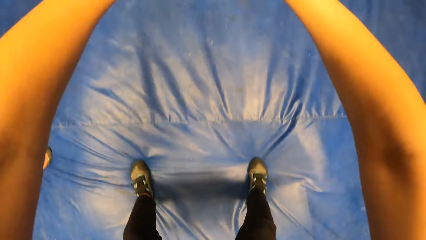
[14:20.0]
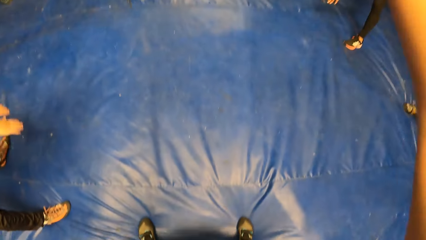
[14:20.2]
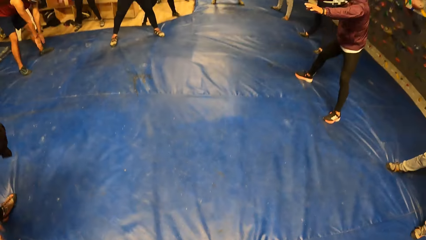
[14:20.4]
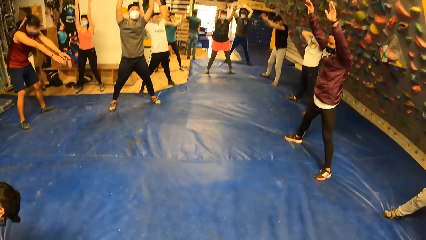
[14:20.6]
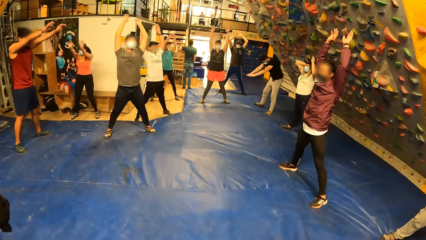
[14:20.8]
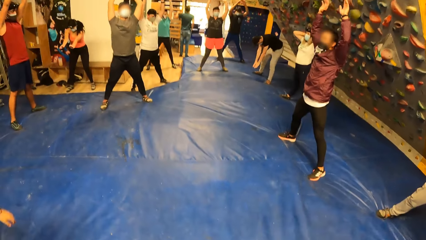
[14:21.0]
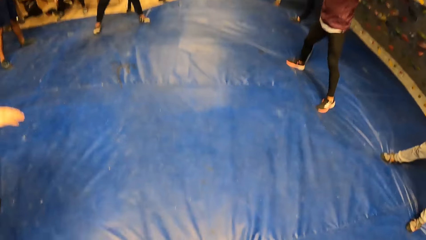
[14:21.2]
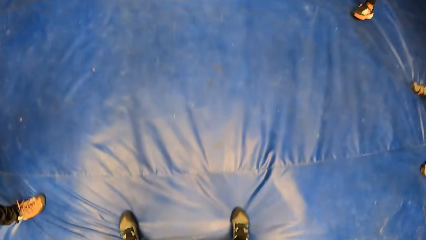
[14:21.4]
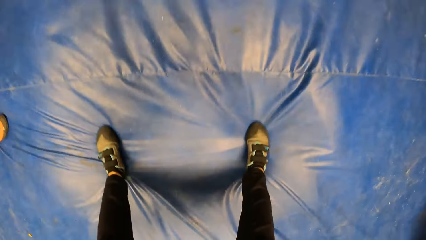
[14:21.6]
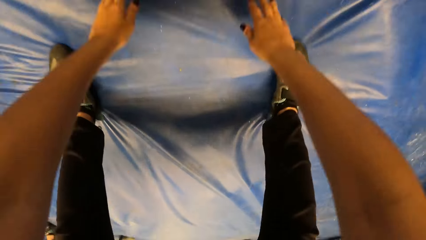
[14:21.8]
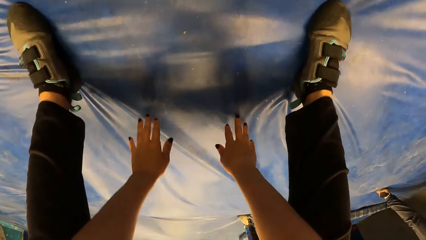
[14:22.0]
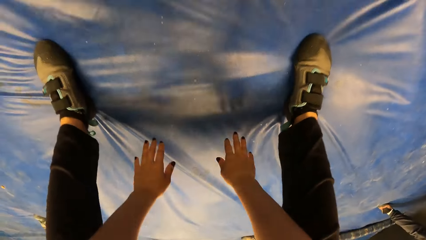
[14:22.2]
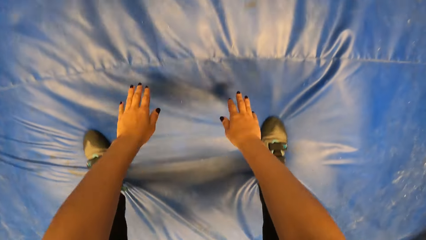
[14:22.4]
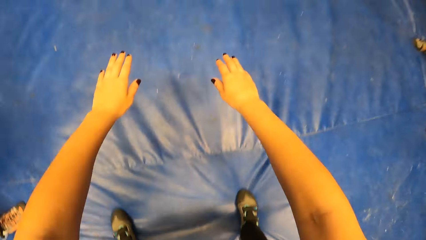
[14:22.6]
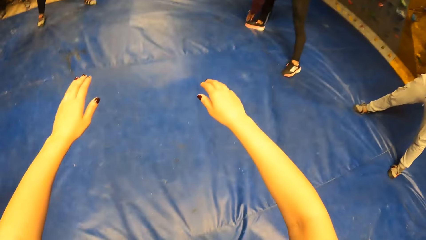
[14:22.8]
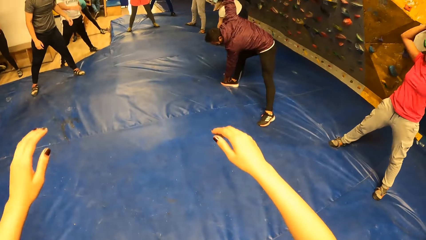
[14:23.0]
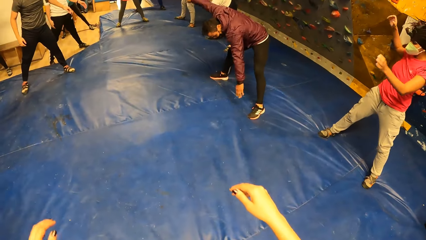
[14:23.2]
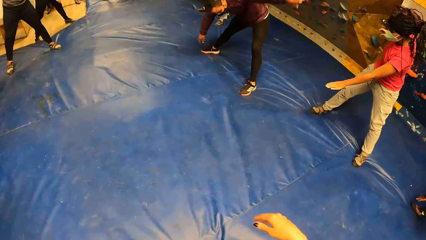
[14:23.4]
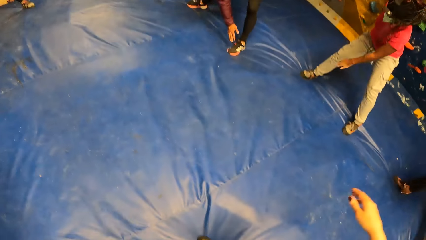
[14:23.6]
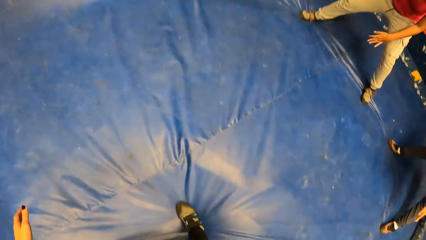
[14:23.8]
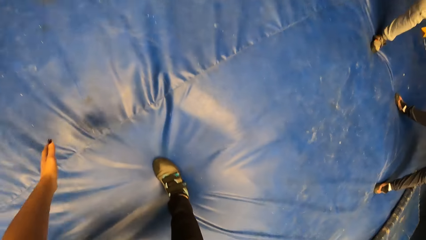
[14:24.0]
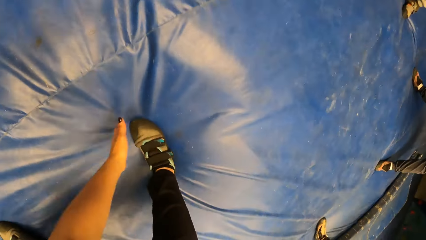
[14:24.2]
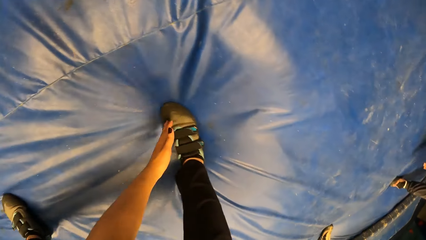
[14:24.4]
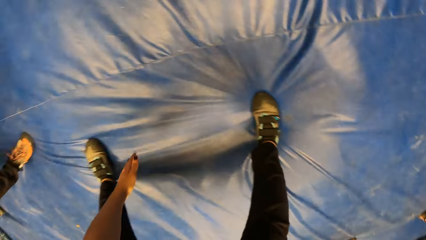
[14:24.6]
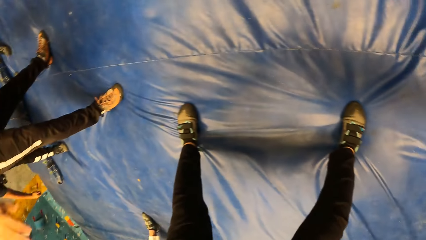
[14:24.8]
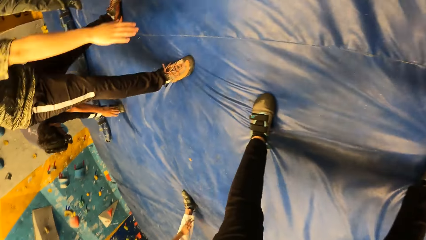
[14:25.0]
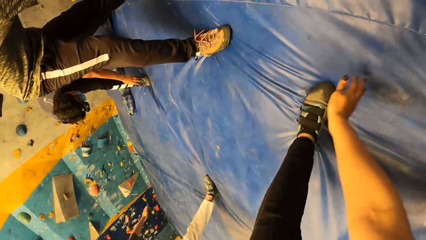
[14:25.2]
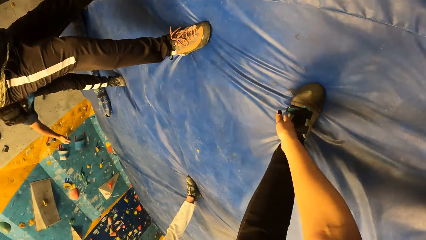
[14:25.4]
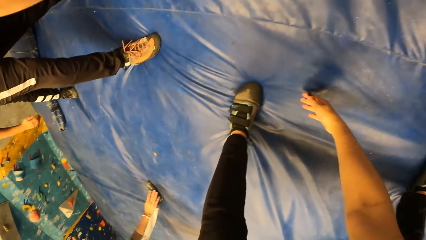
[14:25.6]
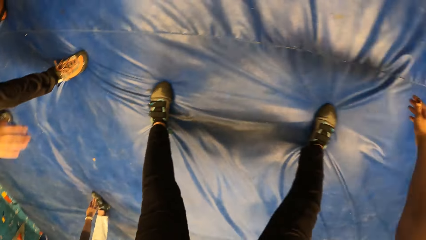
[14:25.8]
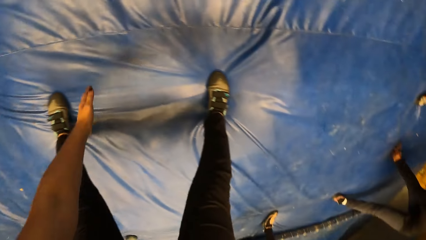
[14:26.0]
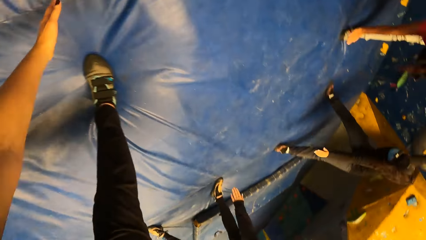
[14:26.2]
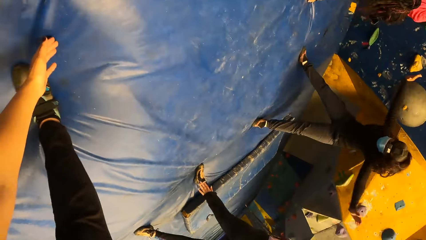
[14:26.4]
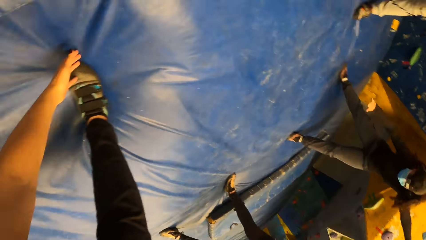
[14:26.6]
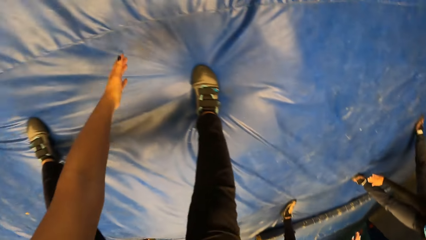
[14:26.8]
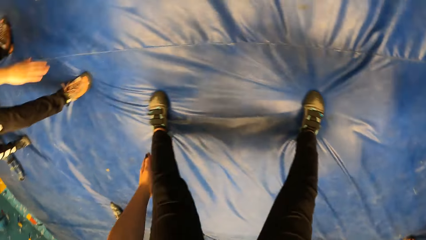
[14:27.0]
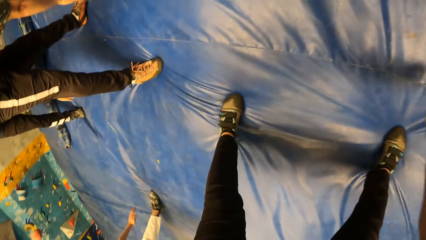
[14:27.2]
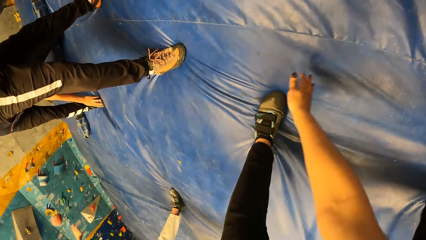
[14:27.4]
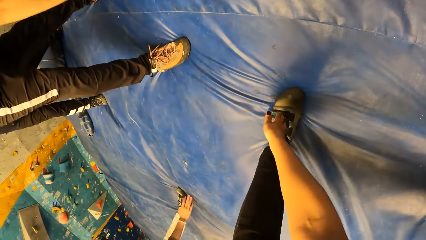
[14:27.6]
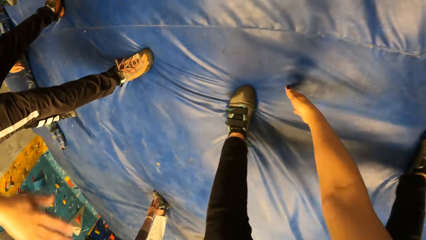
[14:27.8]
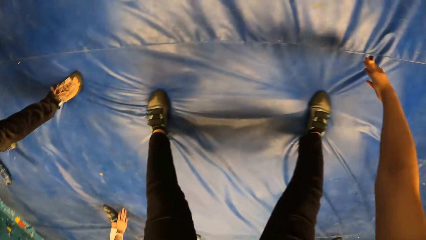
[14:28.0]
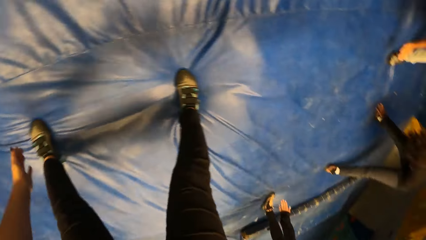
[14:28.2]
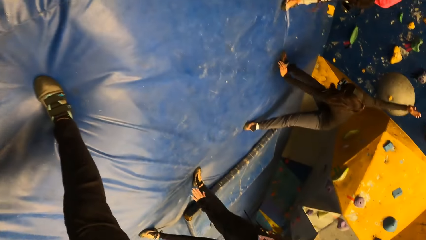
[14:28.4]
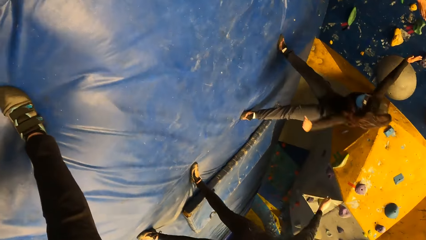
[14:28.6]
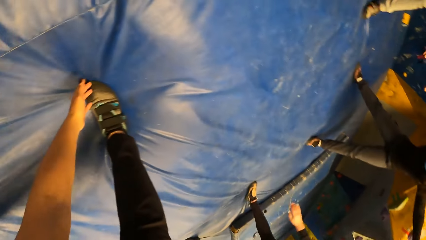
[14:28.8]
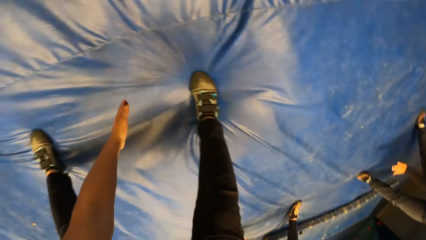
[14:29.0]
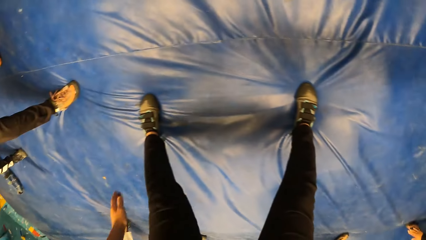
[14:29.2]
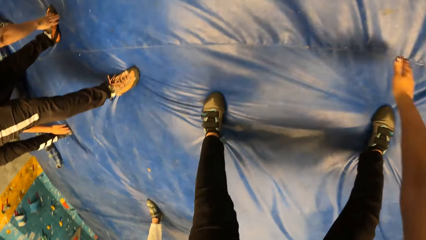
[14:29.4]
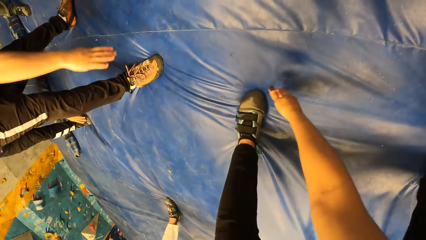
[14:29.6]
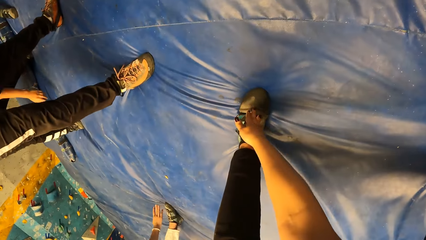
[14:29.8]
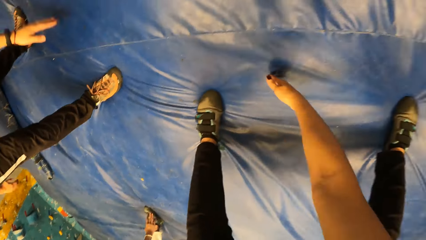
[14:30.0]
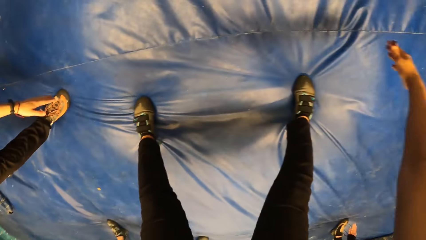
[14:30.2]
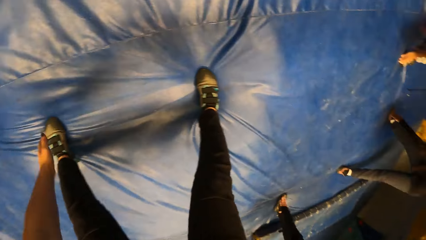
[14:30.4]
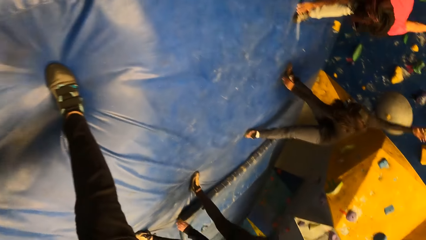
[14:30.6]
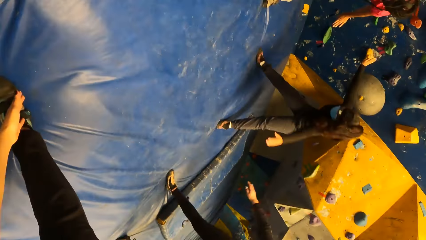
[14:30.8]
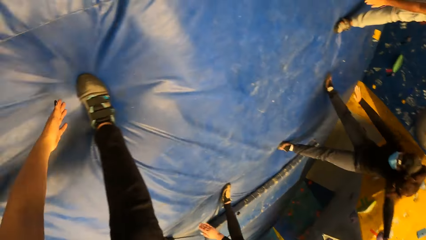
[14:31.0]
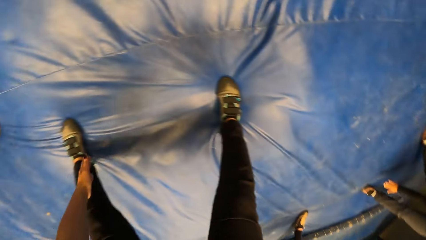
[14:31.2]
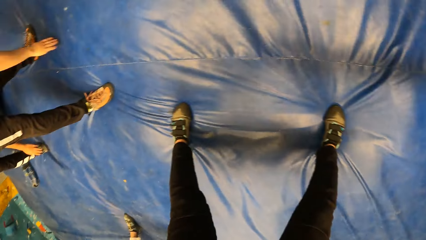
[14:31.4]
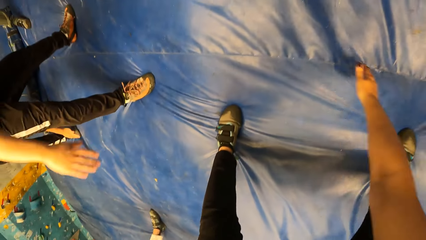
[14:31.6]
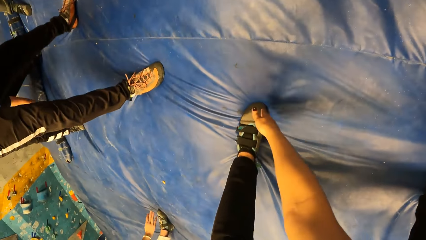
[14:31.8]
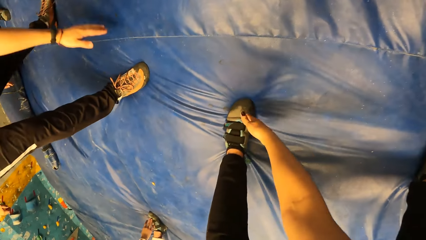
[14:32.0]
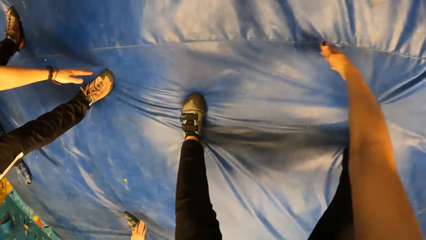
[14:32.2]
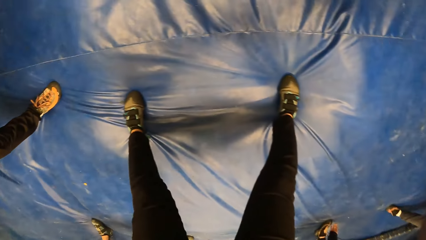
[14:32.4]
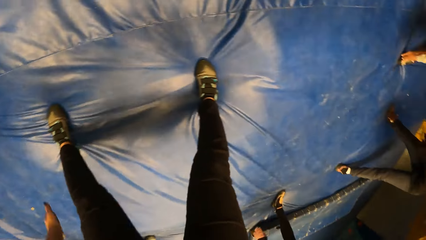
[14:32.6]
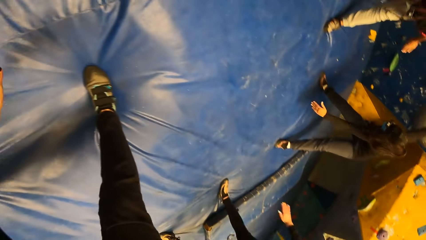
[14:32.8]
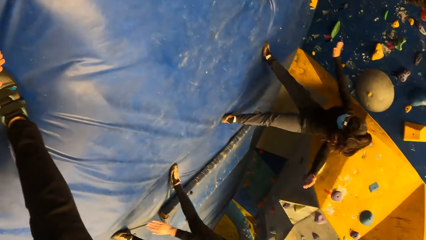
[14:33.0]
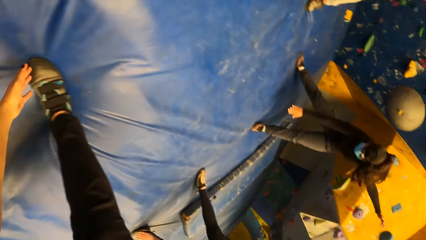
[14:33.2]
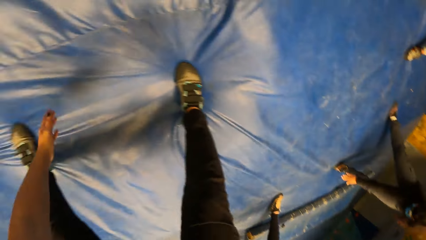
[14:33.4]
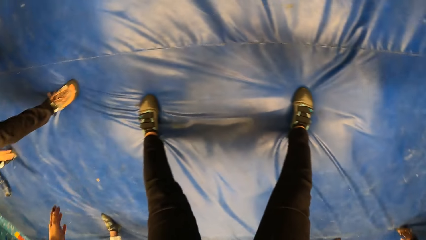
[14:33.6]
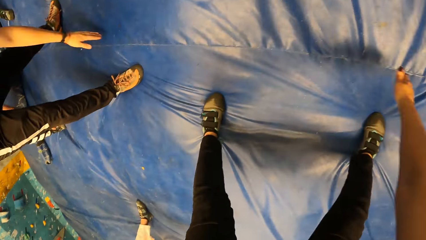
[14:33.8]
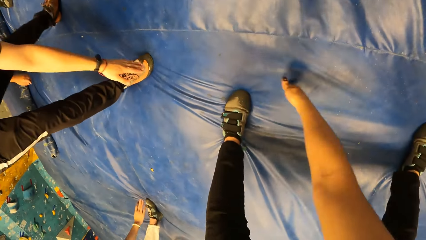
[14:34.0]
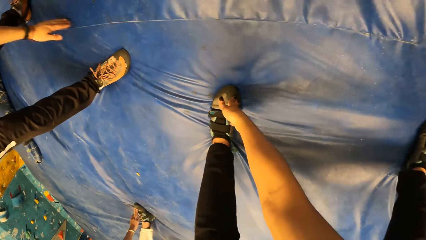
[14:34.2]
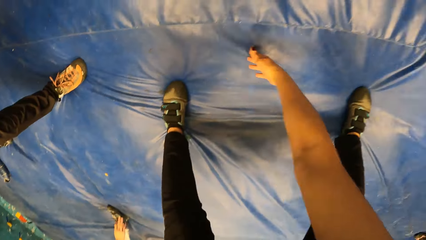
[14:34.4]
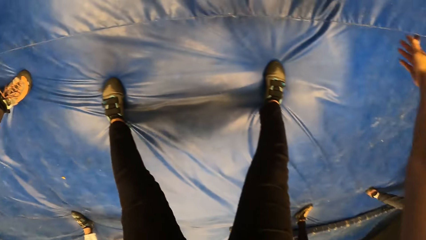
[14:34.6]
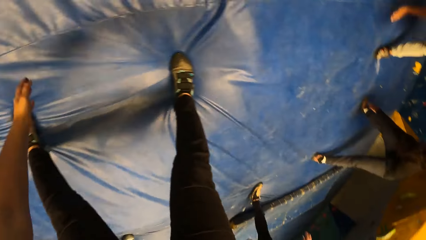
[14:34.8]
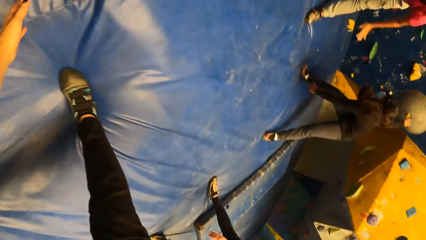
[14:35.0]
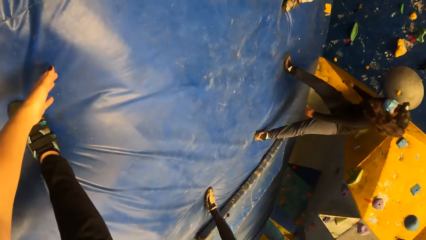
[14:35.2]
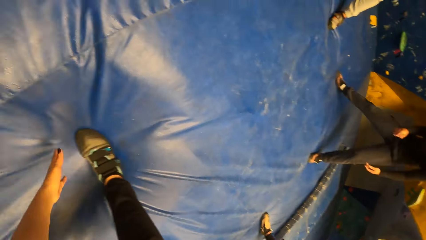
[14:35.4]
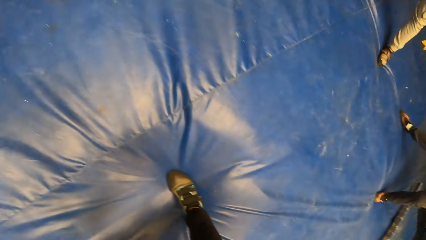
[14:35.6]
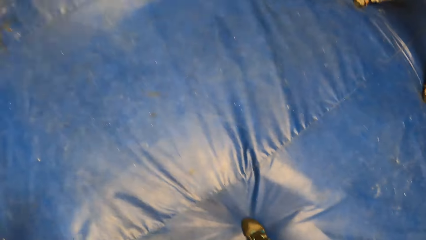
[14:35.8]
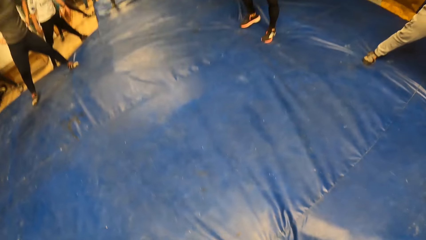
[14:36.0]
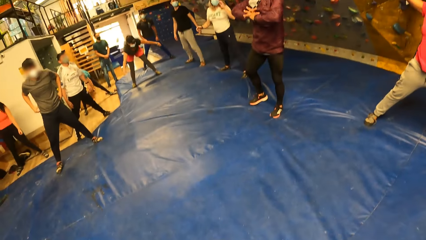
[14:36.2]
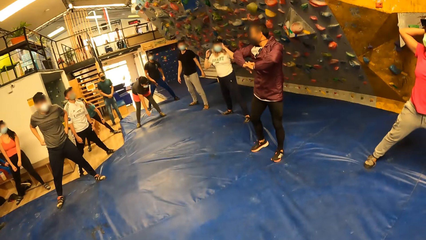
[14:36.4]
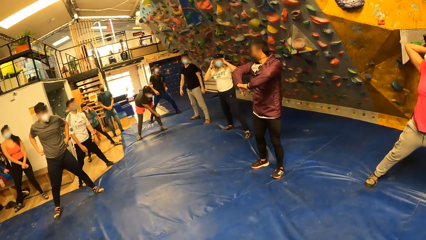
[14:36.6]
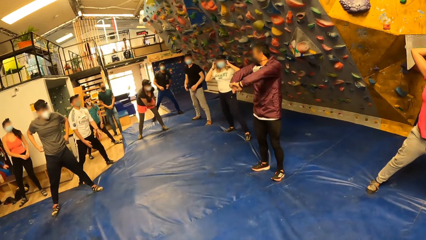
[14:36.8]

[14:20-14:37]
The camera wearer bends down and raises hands. A man raises hands. The camera wearer raises hands. A woman raises hands. The camera wearer moves right. Another man moves left. Another woman swings hands. The camera wearer moves left. They move right. They move left. They move right. The other man moves right. The other woman swings hands. The camera wearer moves left. They move right.
